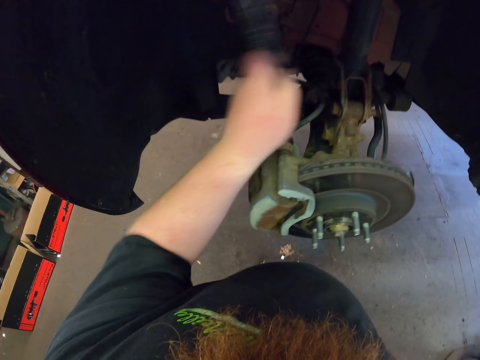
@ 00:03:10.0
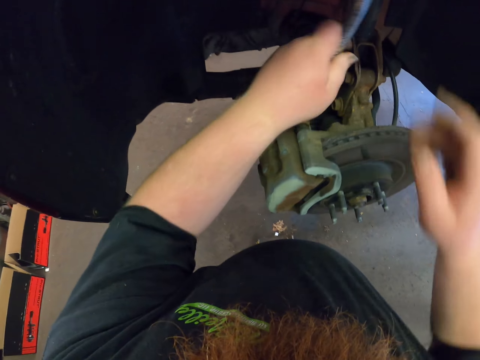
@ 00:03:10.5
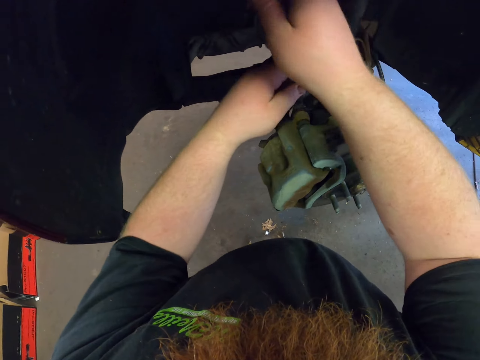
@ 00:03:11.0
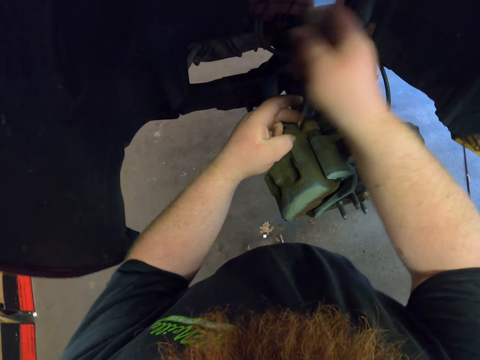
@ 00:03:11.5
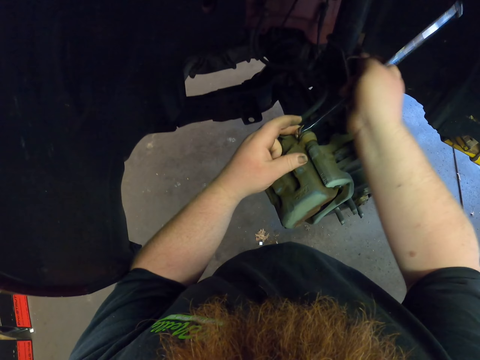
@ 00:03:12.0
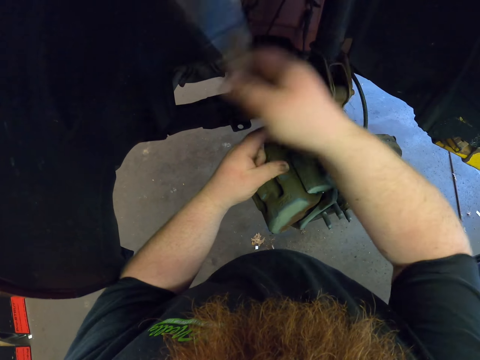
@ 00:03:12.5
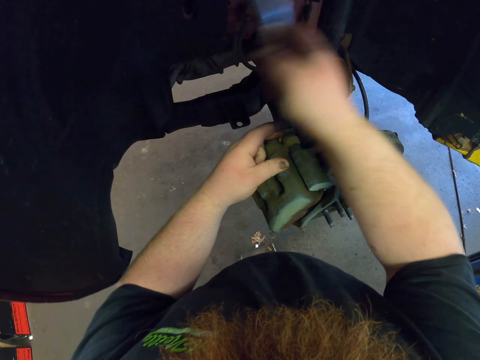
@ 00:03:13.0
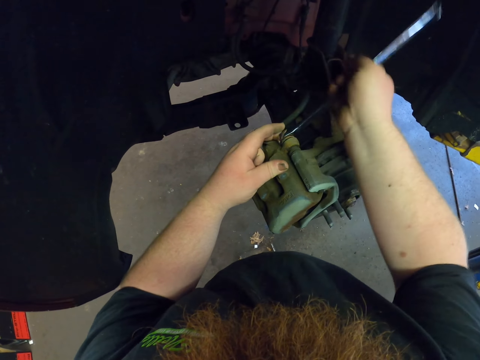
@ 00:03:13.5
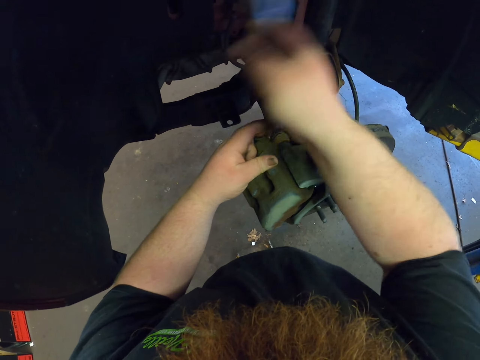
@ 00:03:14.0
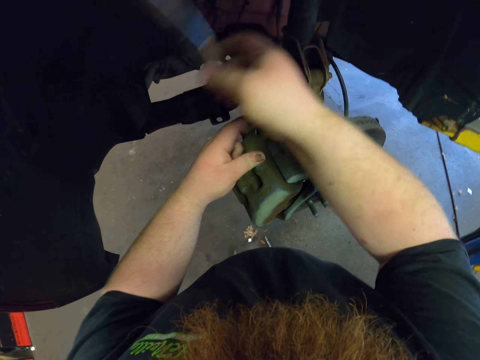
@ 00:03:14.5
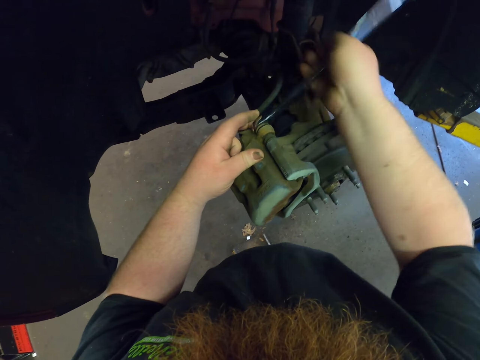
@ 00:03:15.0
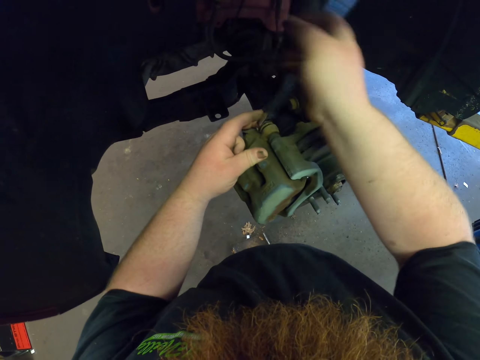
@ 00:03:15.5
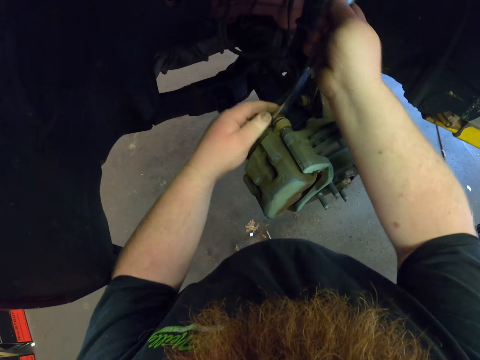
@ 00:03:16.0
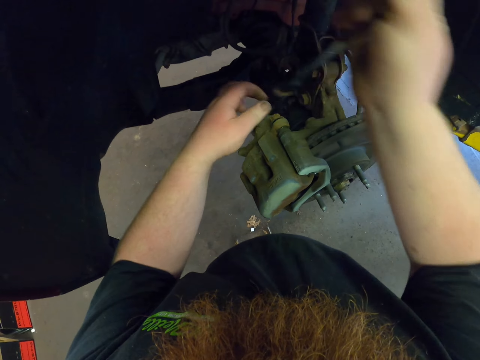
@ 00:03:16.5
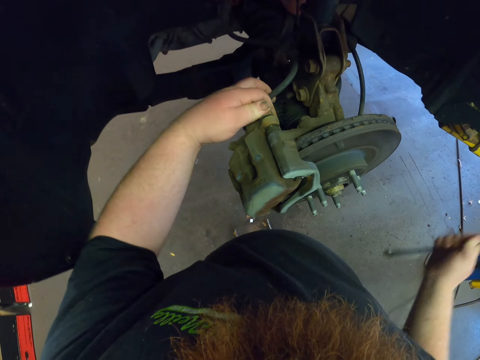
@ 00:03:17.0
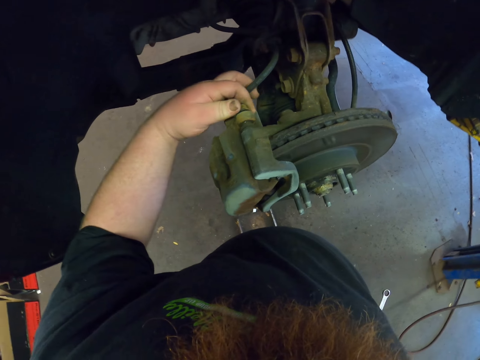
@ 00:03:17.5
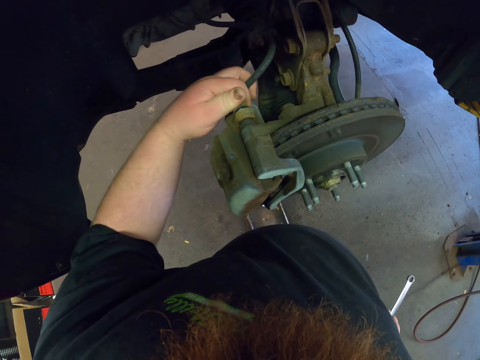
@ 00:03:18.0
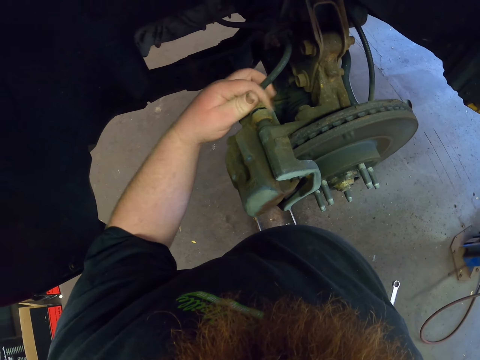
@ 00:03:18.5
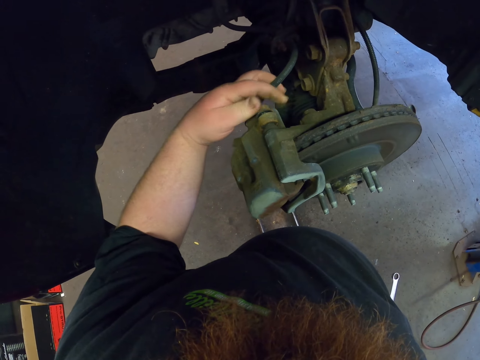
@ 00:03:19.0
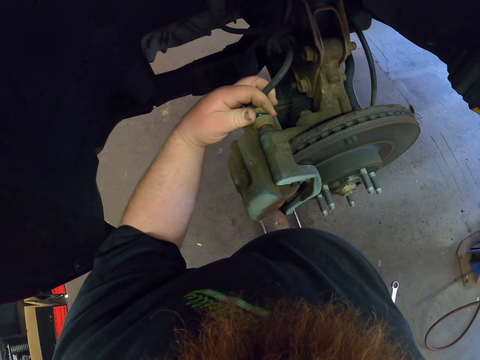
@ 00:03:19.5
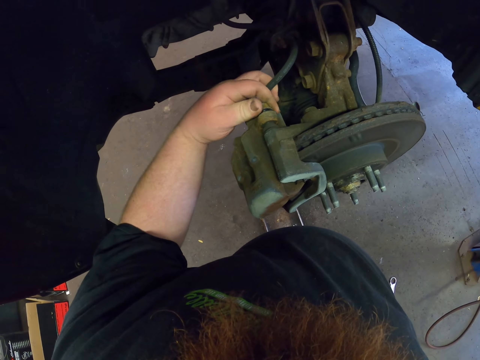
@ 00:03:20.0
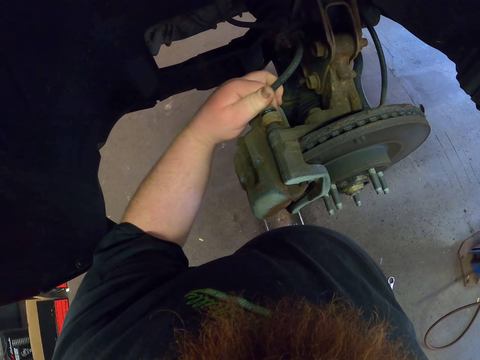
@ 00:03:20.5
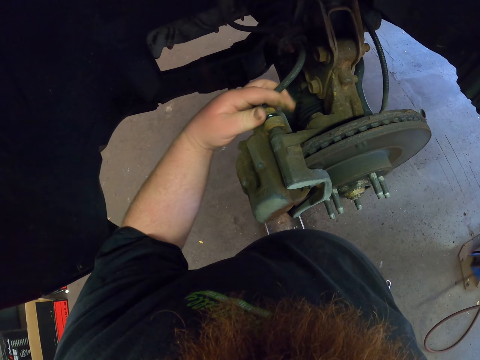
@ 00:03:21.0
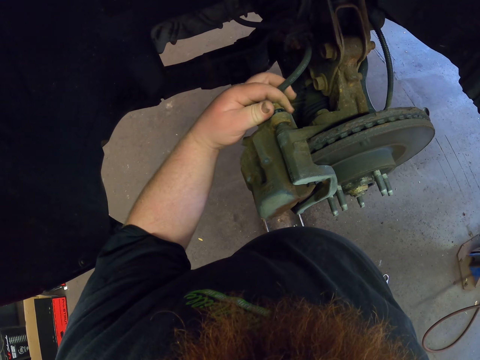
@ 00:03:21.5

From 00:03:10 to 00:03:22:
The camera wearer holds the spanner with the right hand. They open the screw with the spanner. They move the spanner away. They remove the bolt using the hand. They loosen the screw with the left hand.

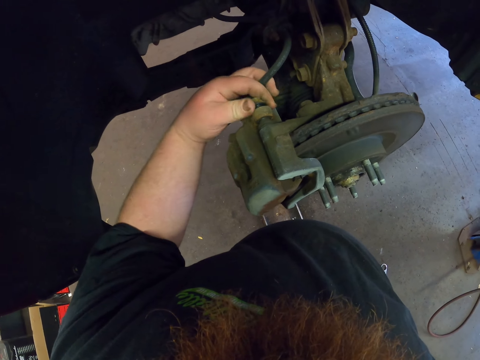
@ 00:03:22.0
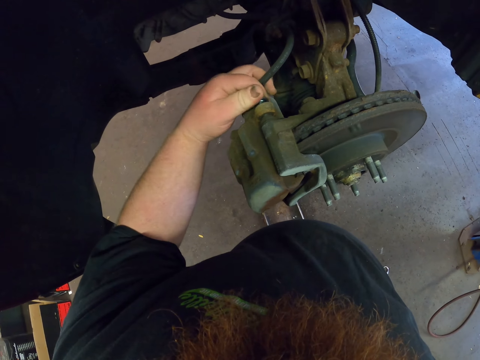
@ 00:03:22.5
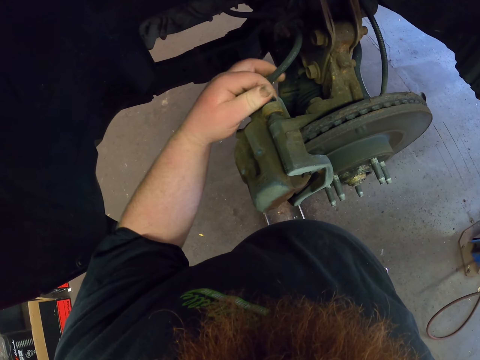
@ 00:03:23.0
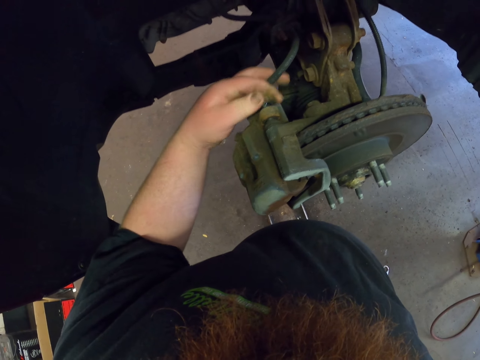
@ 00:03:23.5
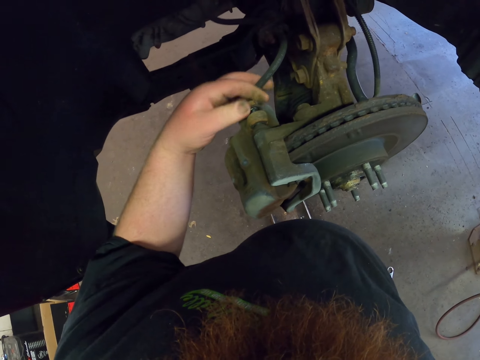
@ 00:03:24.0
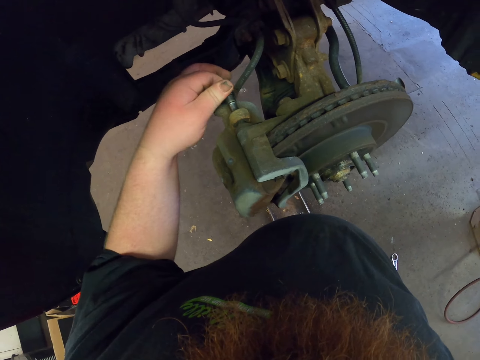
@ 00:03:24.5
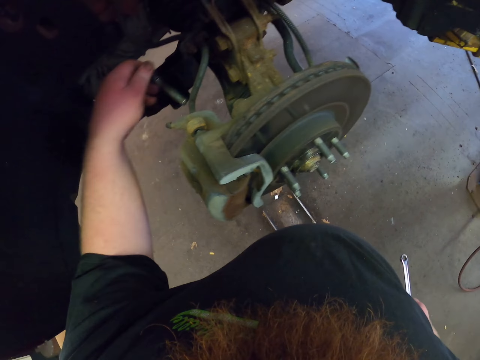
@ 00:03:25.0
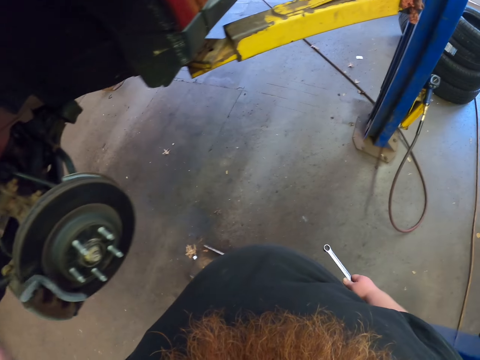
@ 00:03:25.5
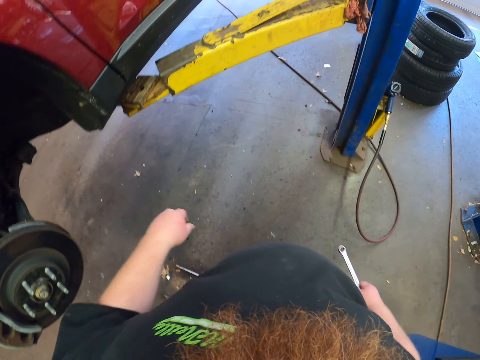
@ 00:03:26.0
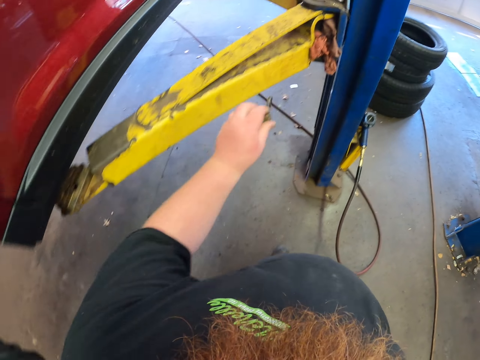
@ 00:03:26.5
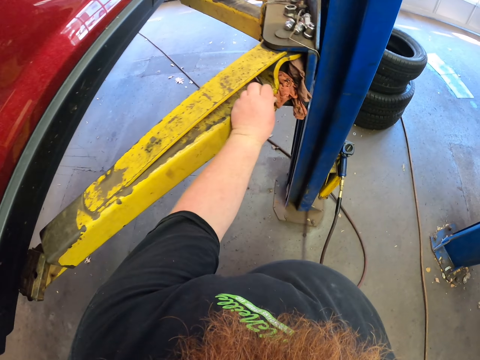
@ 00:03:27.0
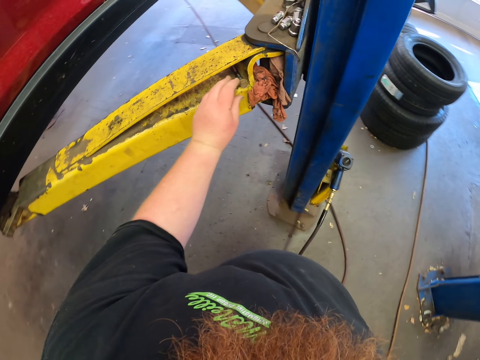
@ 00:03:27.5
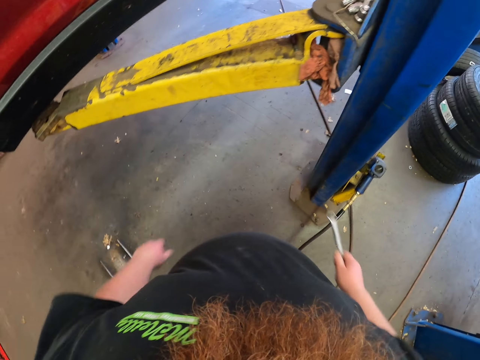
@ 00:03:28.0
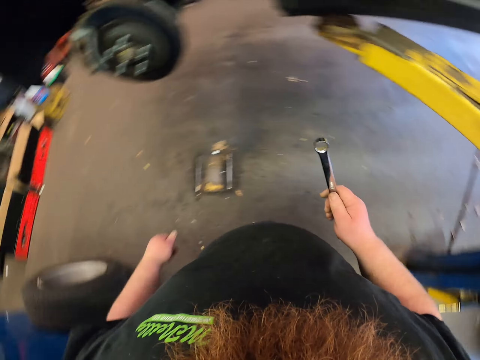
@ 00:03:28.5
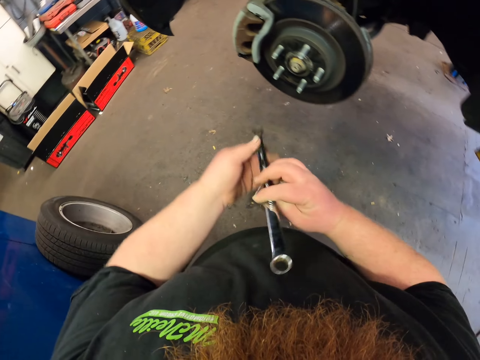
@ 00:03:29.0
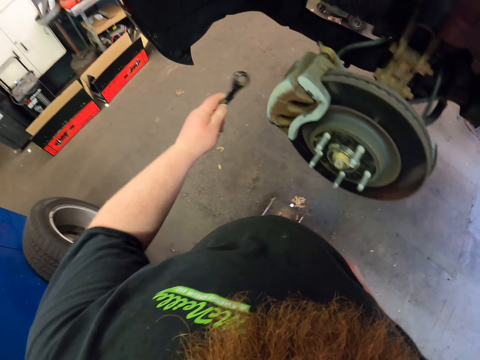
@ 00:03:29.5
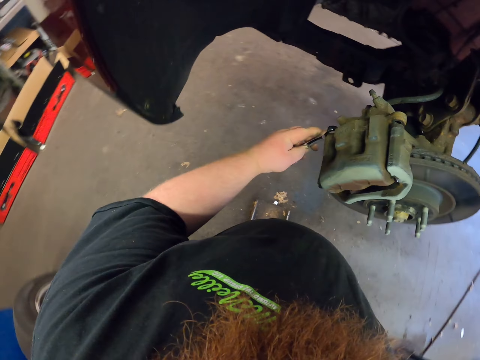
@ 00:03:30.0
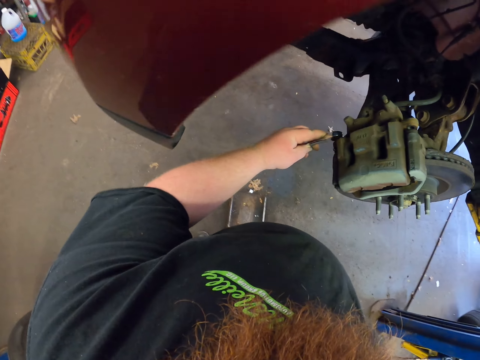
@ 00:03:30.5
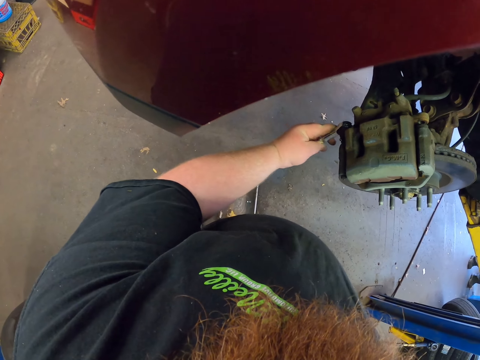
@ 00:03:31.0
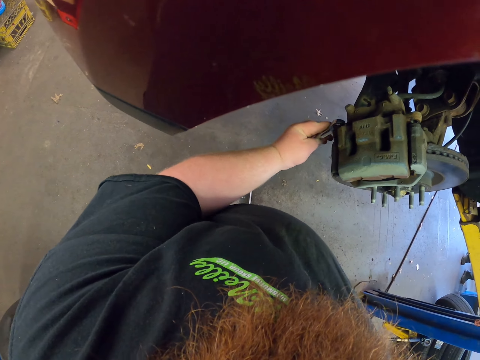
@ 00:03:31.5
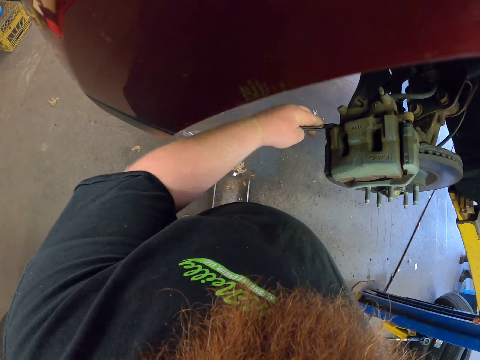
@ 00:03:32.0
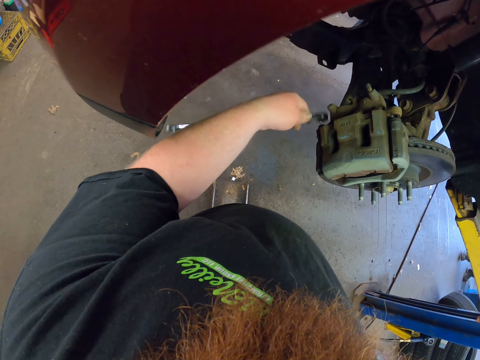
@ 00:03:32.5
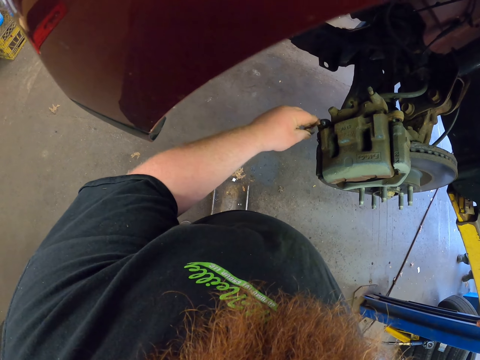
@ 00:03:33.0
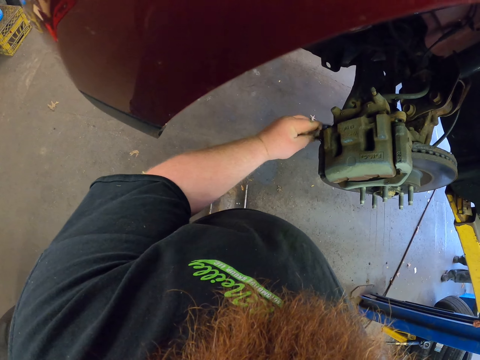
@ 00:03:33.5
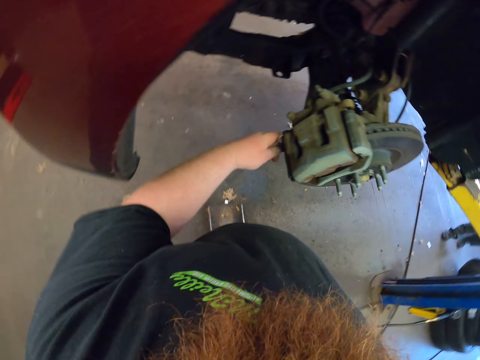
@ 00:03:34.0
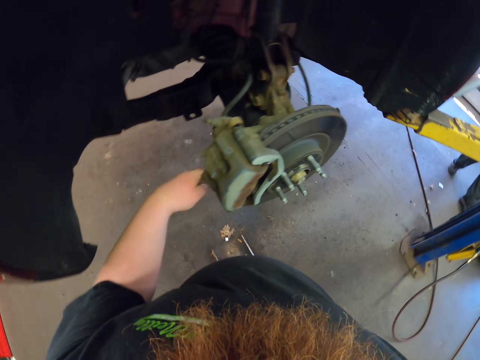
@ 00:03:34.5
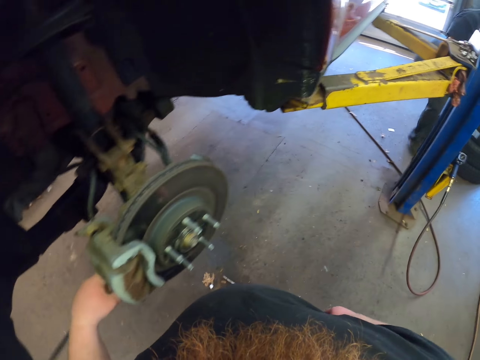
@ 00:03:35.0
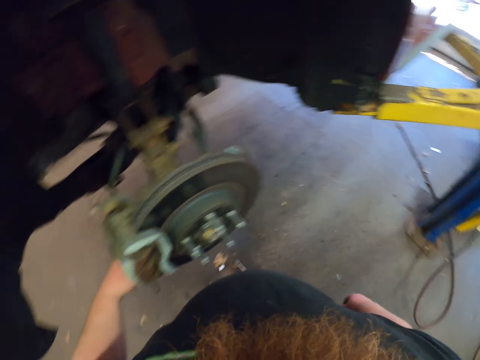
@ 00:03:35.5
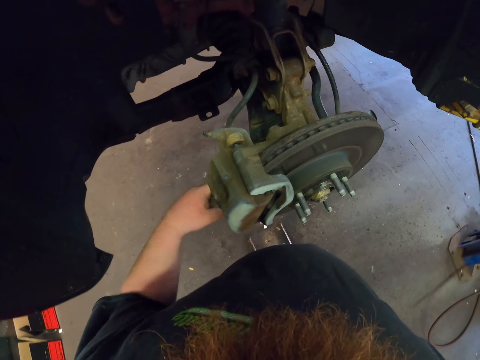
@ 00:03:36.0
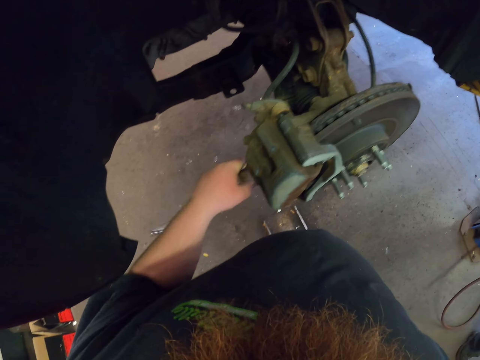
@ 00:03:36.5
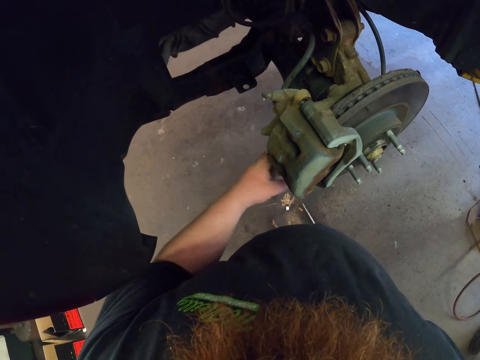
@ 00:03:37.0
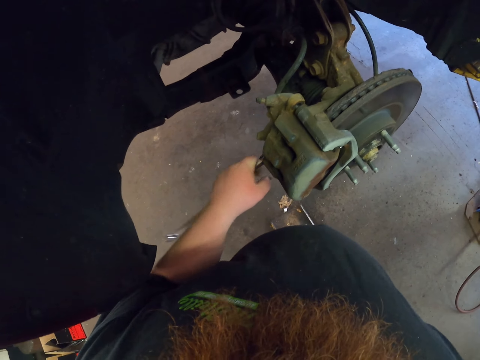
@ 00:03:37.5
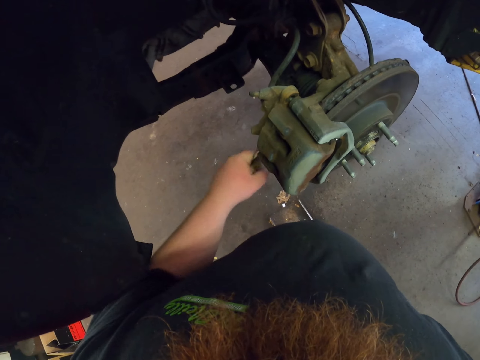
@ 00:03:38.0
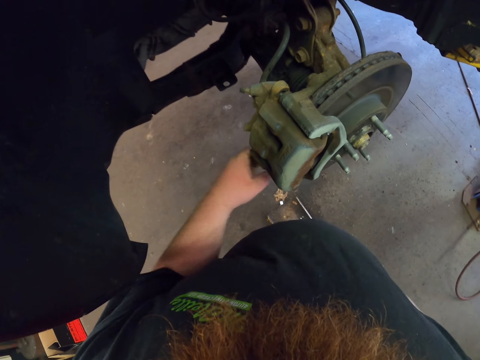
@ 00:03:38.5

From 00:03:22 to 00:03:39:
The camera wearer removes a screw or bolt with the left hand. They walk around. They put the bolt on the car lift. They walk around. They hold the spanner with the left hand. They remove the bolt with the spanner. They place the spanner on the screw. They open the screw with the spanner. A person walks around. The camera wearer opens the screw with the left hand.
